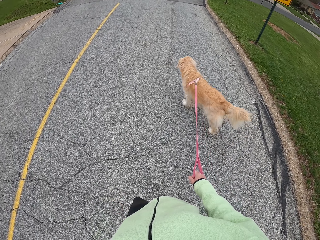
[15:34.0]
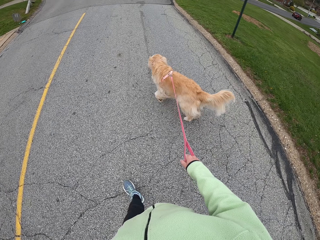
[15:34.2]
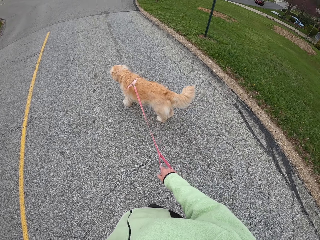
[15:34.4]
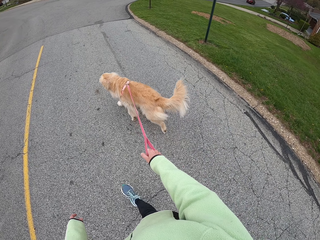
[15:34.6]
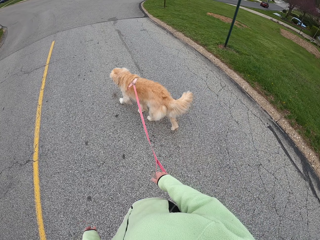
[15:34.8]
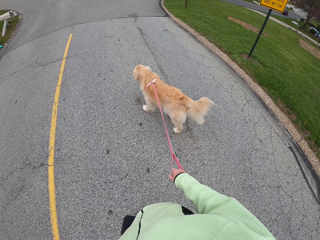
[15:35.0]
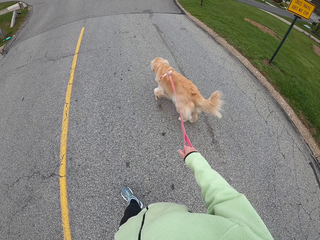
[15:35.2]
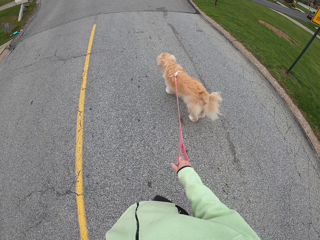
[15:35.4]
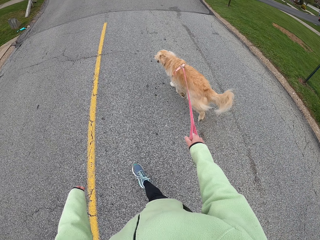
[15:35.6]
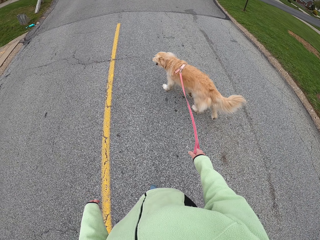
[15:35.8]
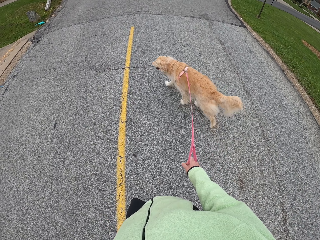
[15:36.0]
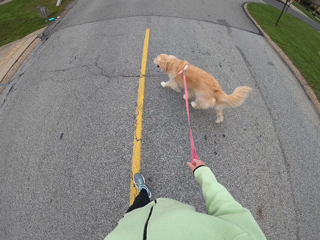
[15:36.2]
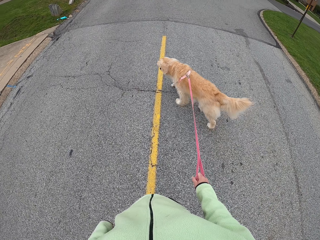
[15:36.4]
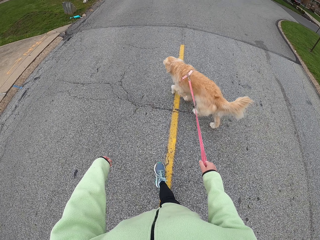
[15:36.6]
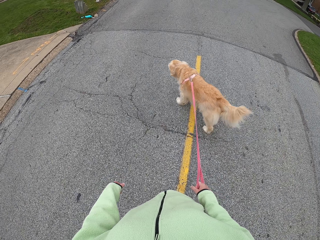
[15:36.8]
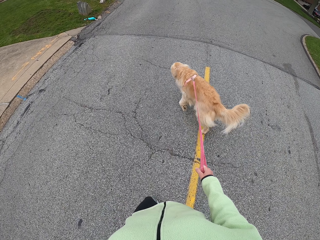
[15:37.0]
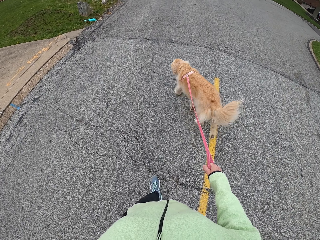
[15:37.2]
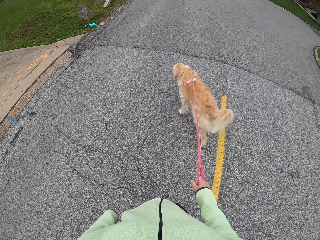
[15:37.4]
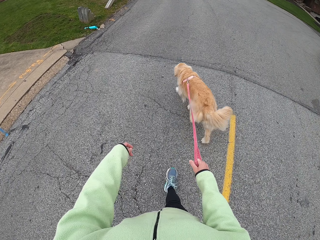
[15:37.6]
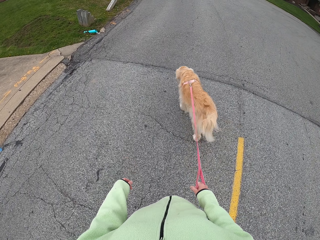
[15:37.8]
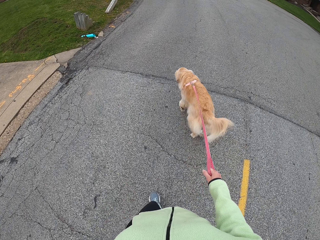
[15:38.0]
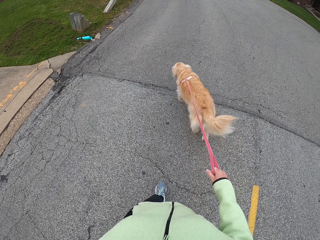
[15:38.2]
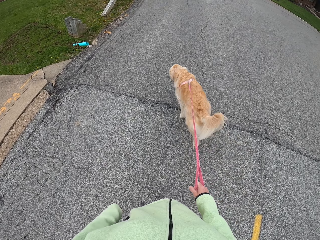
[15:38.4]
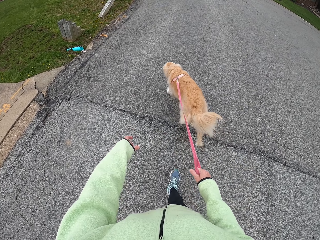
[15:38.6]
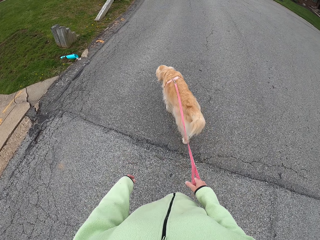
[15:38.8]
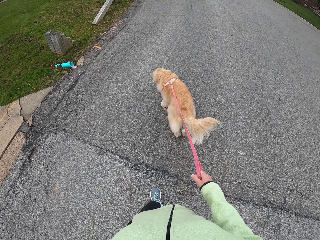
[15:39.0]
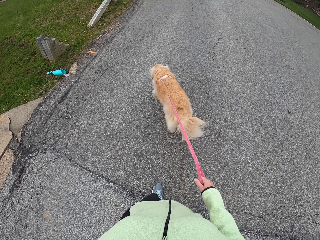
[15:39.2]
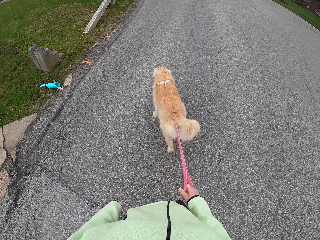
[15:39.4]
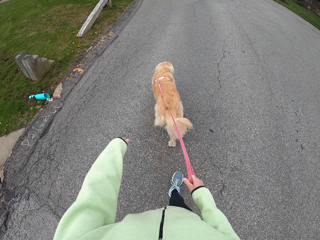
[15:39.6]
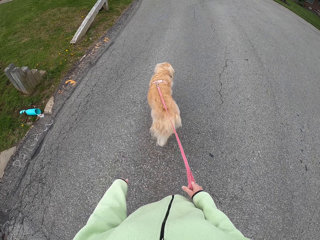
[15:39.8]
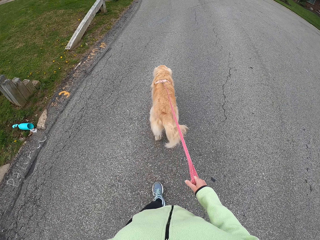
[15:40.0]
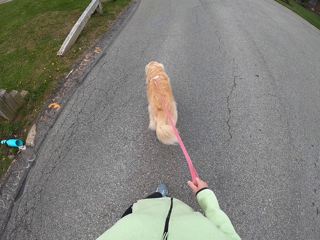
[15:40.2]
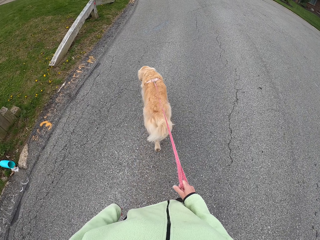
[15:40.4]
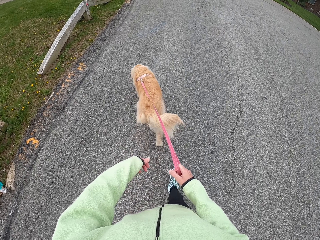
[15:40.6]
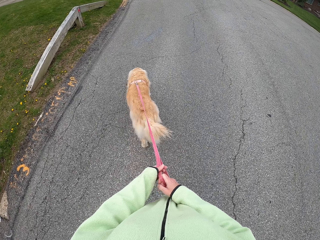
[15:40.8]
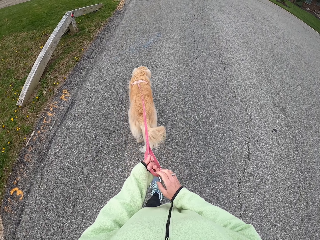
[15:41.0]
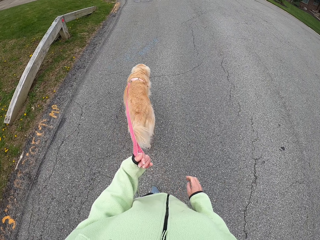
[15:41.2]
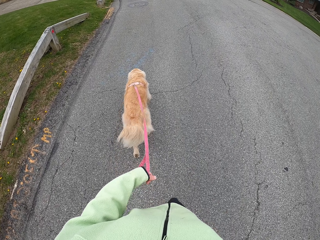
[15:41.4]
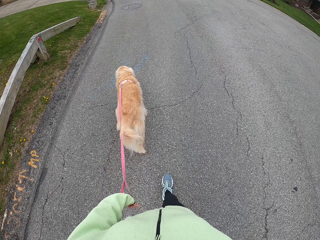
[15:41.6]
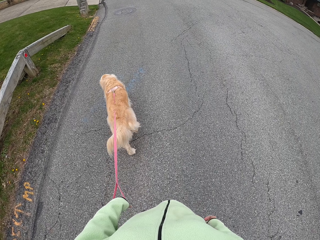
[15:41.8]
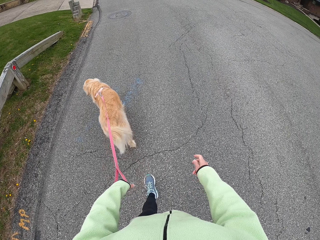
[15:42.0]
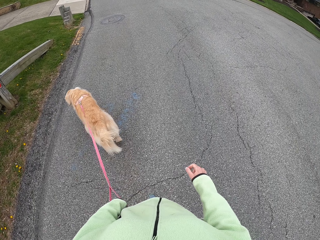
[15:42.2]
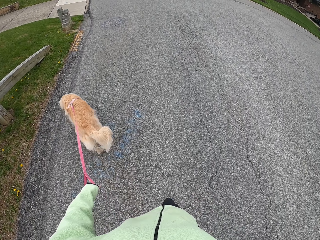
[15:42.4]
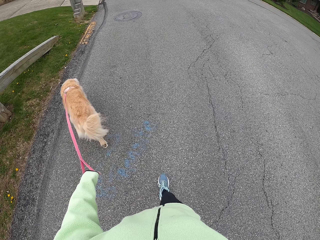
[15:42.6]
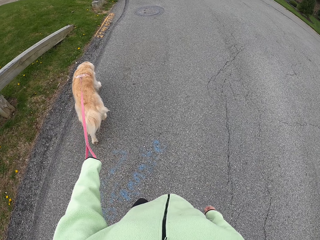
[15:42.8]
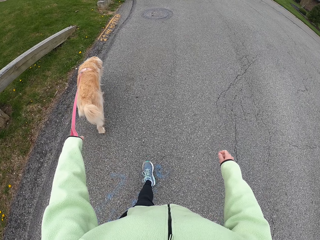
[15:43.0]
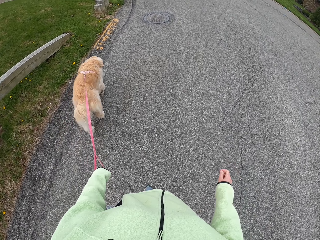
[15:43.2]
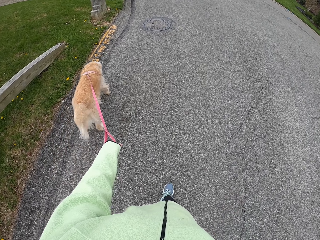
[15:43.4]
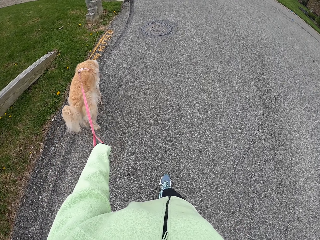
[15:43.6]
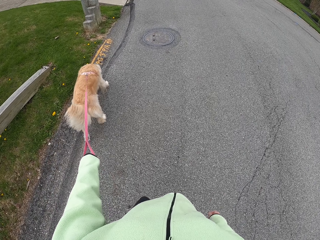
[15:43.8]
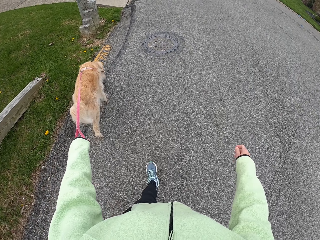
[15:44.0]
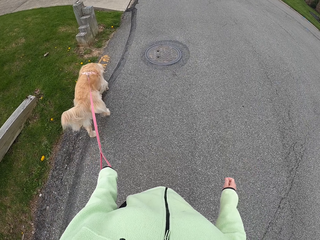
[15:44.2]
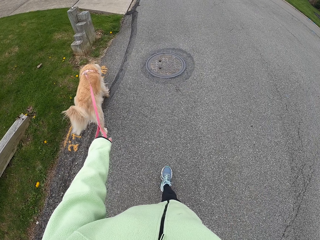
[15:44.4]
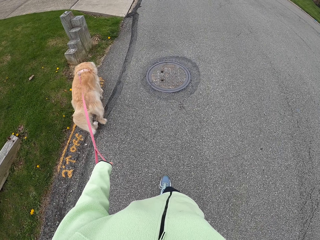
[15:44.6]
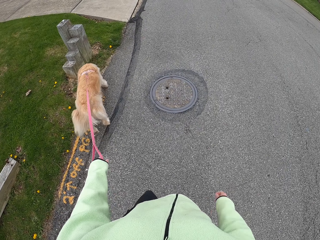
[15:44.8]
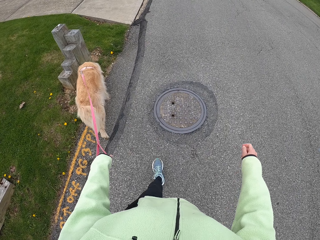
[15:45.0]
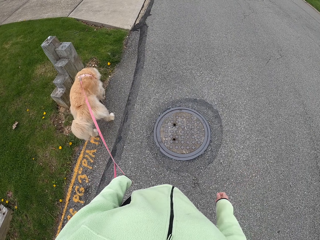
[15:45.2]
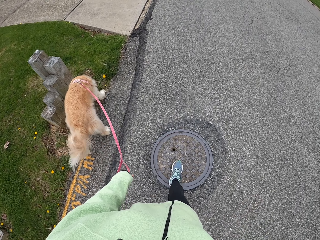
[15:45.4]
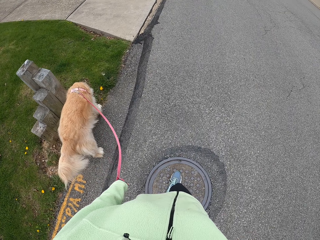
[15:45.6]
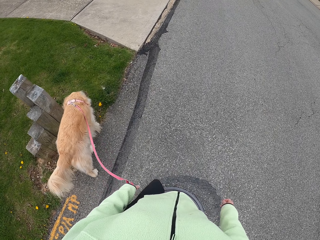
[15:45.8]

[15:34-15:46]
The camera wearer holds a leash with another hand. He walks on a road holding the dog leash. He passes the dog leash to his left hand.

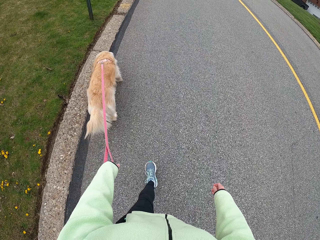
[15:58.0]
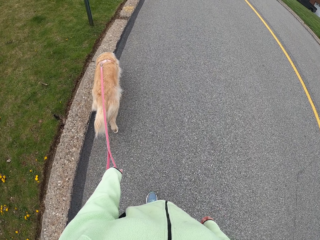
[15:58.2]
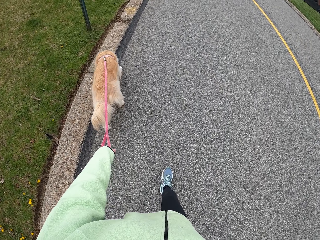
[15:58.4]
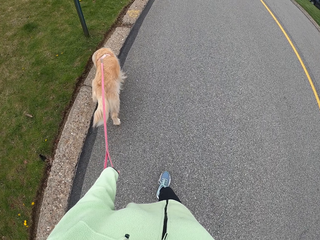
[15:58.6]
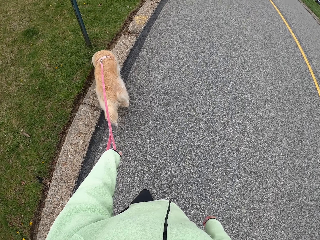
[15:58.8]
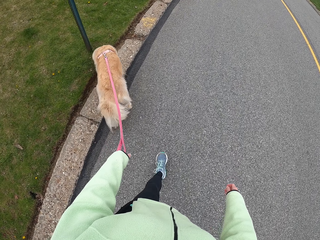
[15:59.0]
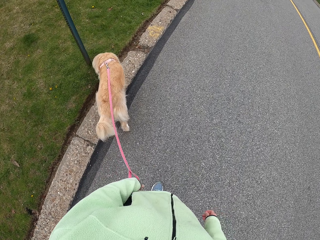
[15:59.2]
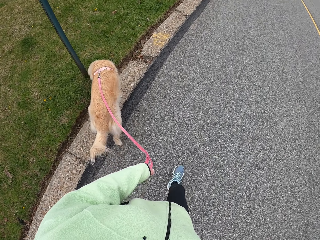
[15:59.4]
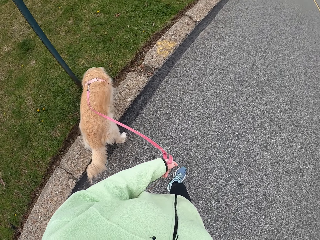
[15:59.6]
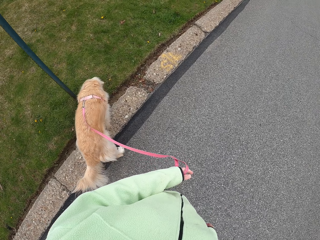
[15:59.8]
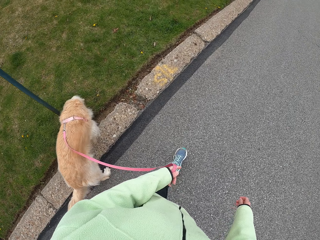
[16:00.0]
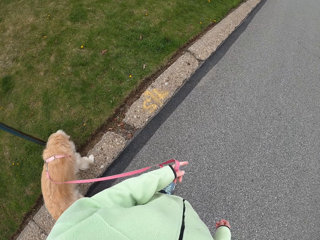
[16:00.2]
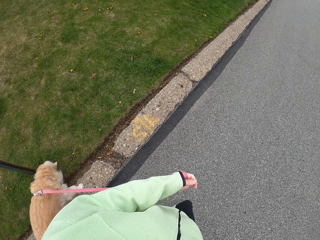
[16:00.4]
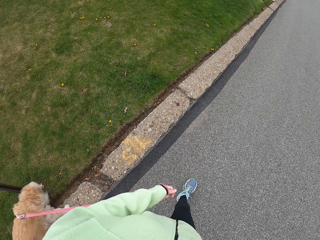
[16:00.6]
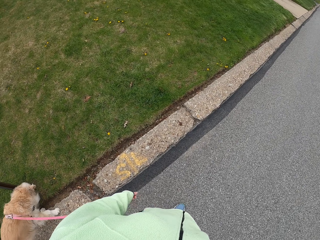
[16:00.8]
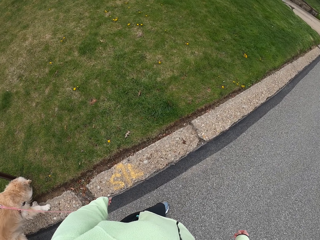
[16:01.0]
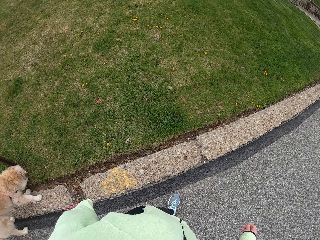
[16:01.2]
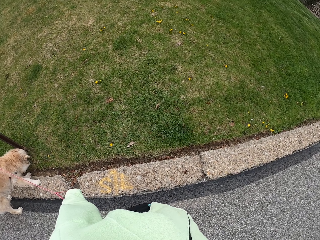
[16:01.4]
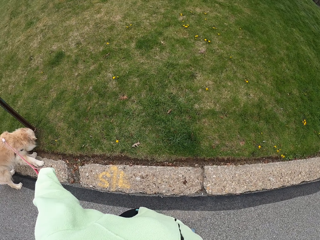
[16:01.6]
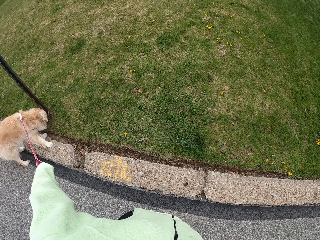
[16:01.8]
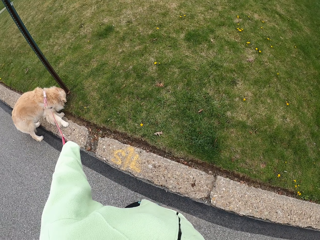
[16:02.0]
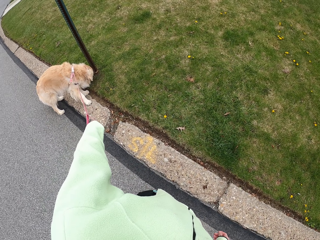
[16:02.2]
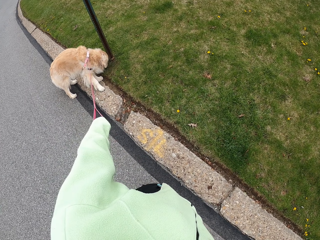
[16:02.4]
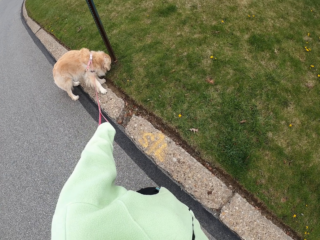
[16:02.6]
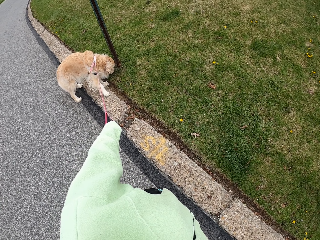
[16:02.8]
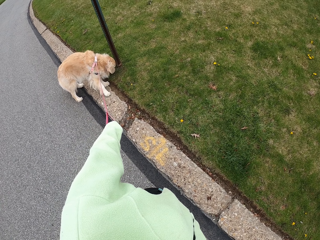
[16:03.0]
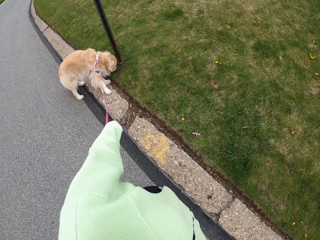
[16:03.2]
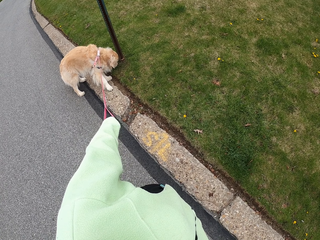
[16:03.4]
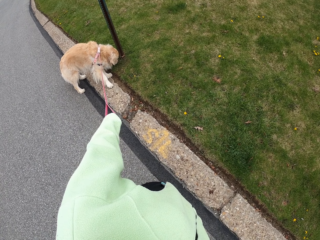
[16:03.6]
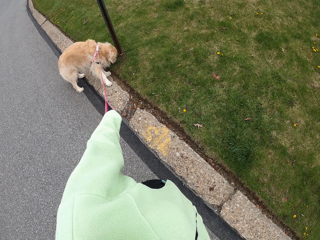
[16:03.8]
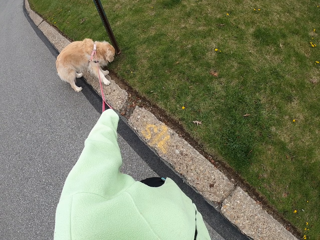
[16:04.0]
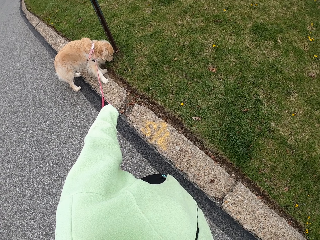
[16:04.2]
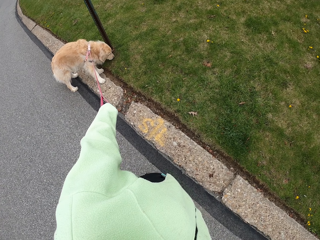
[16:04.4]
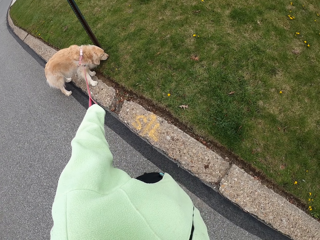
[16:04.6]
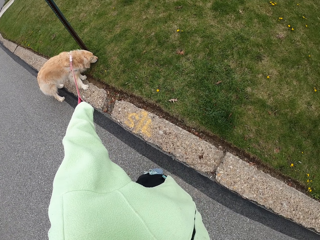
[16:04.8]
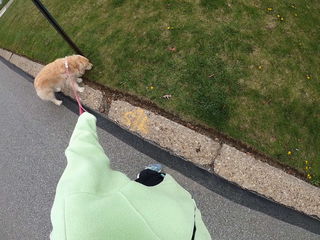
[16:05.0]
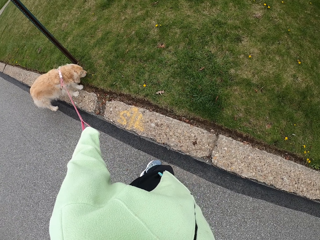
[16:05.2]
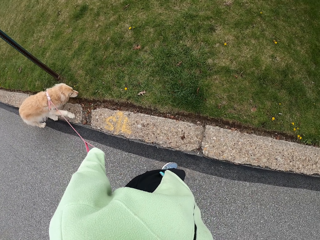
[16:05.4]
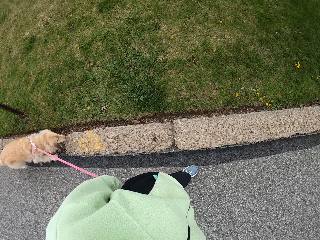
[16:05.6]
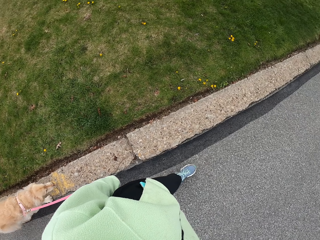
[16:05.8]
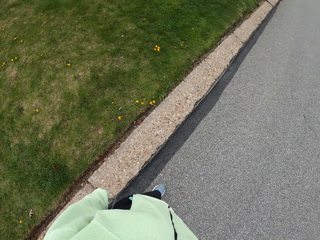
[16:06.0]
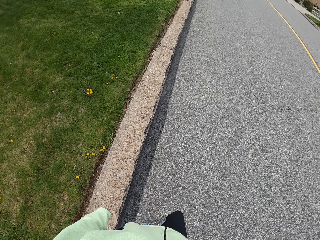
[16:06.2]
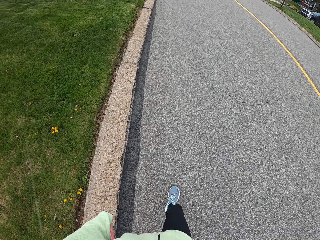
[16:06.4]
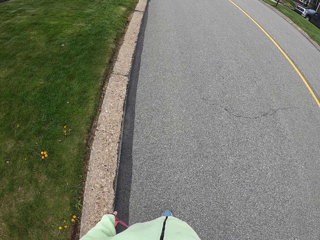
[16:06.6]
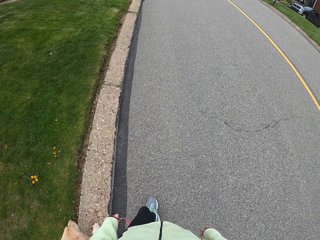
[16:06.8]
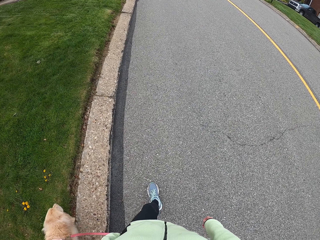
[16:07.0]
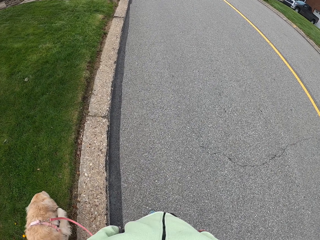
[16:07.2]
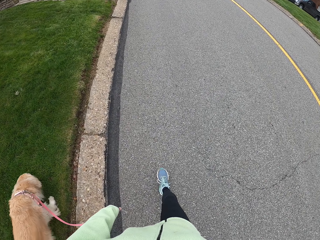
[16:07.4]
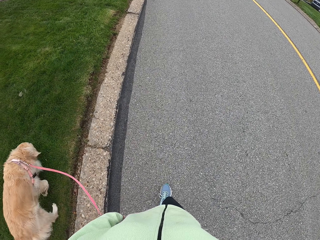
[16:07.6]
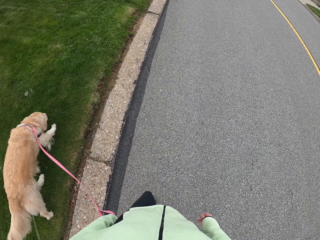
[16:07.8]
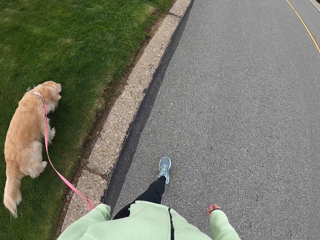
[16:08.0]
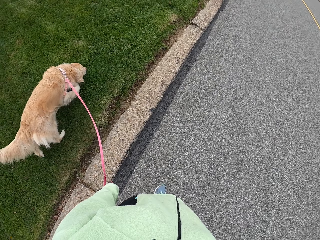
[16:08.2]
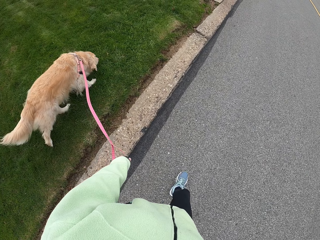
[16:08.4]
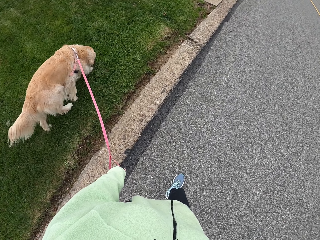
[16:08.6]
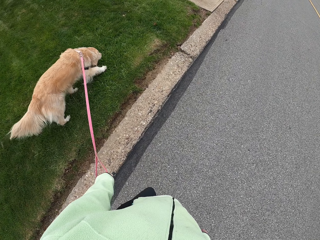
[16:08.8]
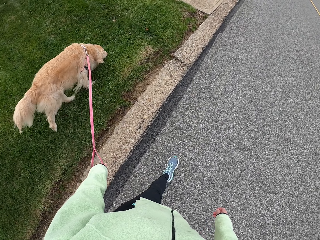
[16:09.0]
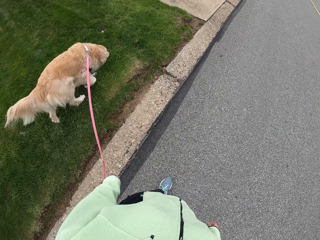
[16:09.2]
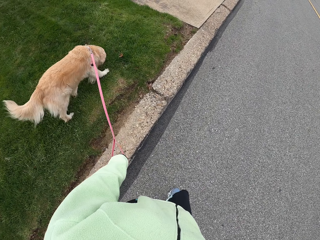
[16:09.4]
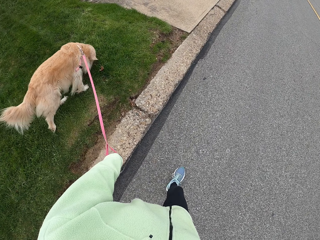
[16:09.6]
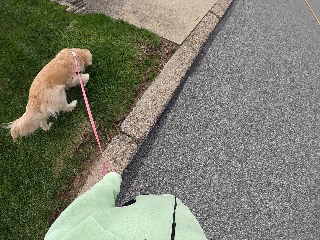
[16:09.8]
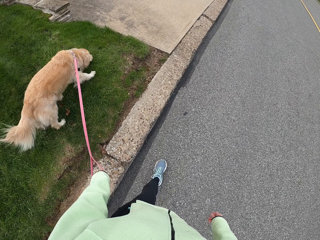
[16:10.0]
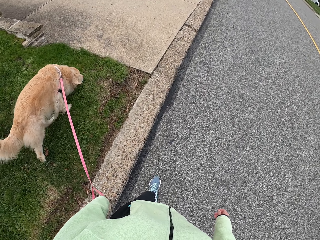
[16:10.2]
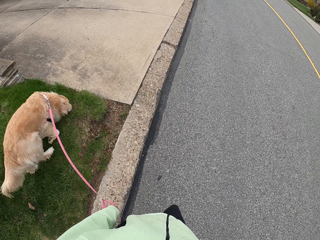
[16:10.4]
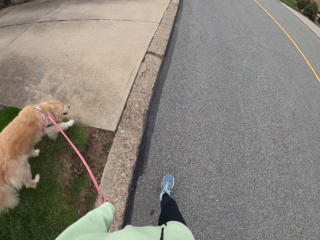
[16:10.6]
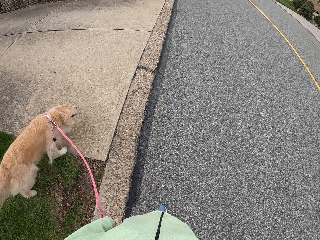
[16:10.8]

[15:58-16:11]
The camera wearer stops walking. They look around the dog. They pull a dog leash and look around. They walk on a road holding the dog leash.
